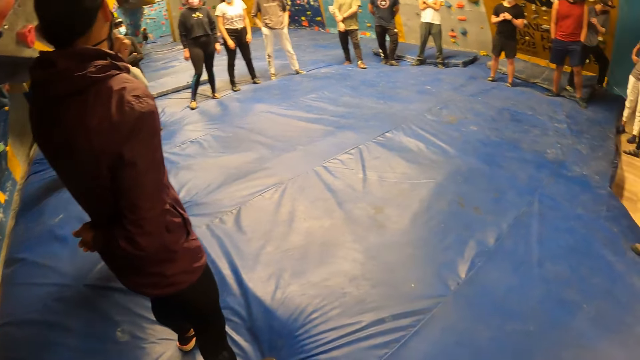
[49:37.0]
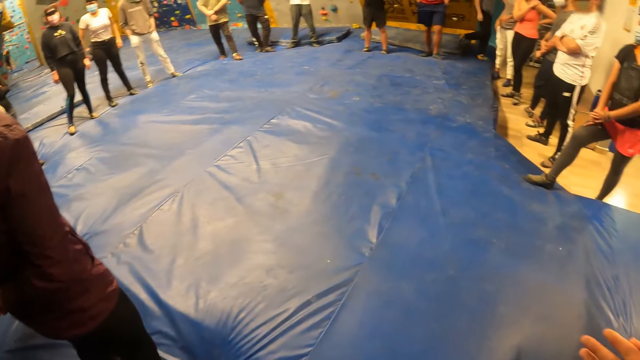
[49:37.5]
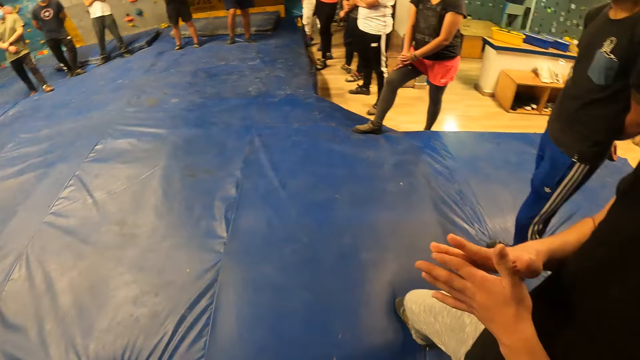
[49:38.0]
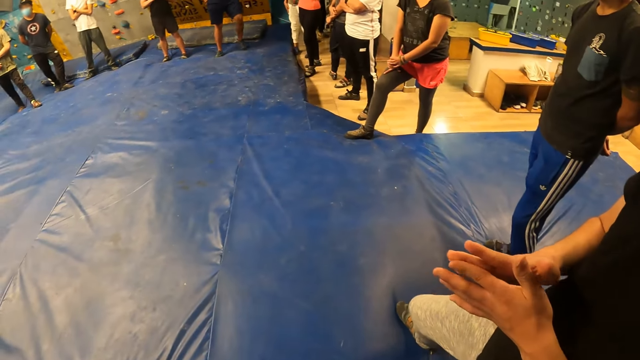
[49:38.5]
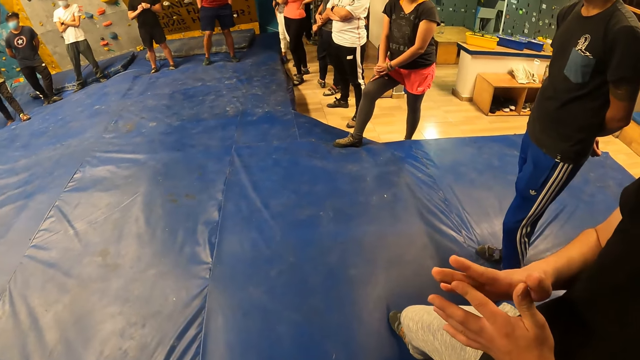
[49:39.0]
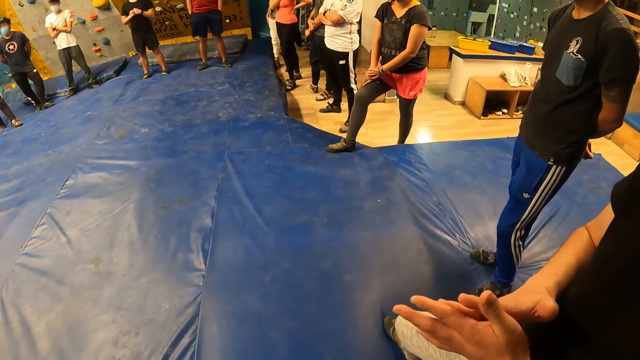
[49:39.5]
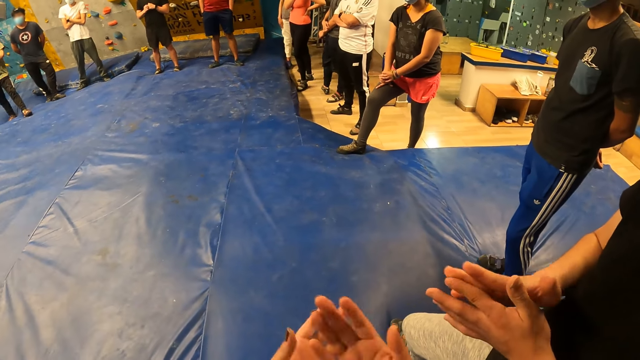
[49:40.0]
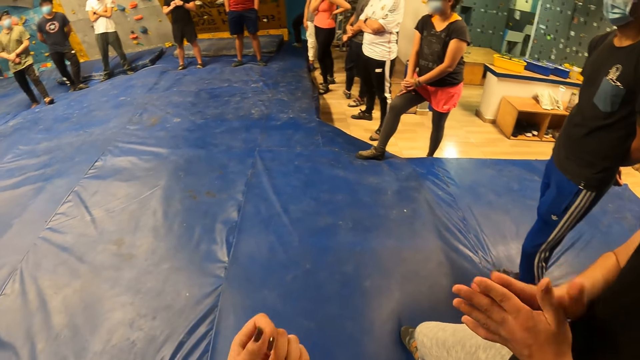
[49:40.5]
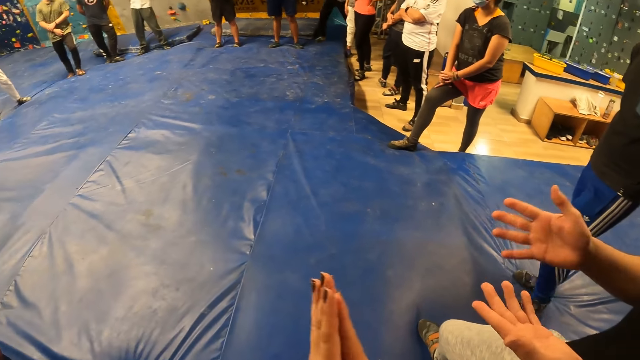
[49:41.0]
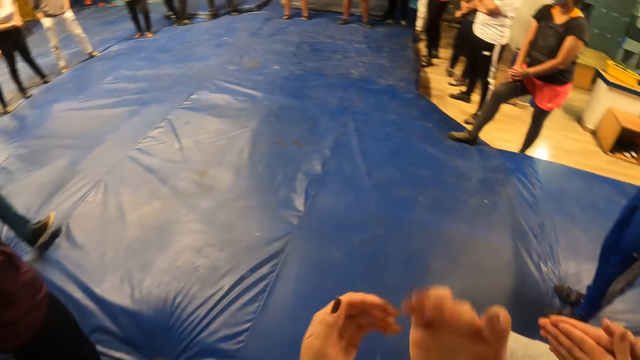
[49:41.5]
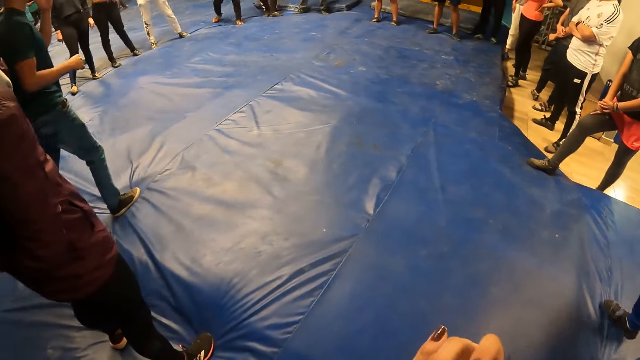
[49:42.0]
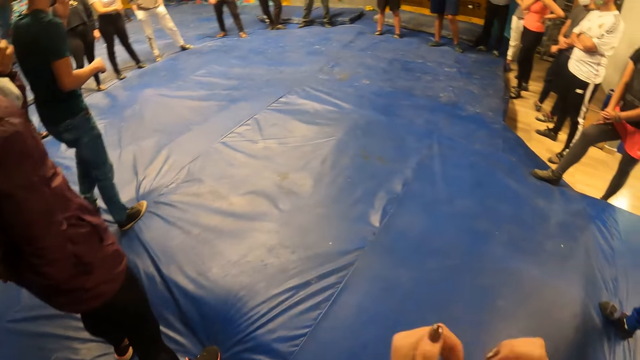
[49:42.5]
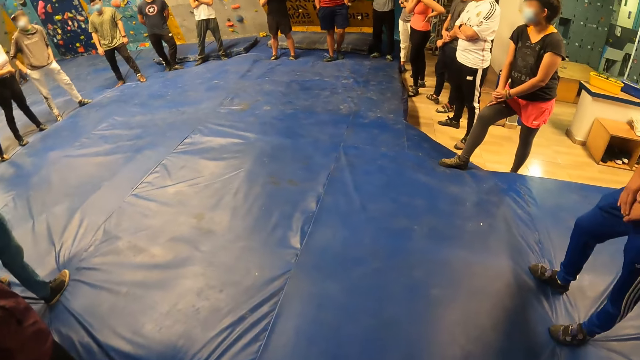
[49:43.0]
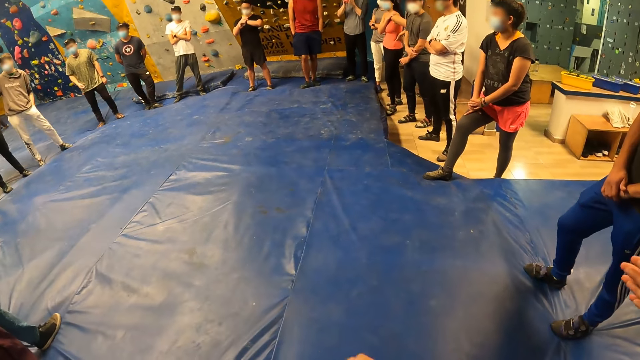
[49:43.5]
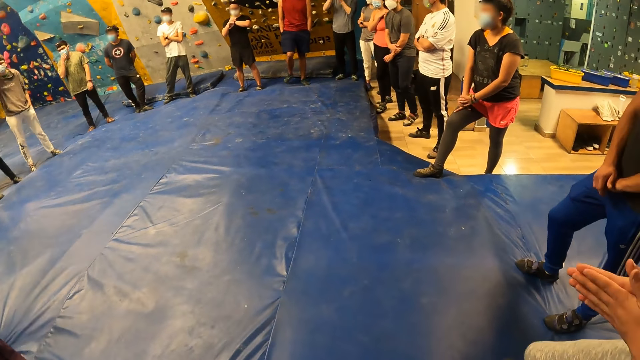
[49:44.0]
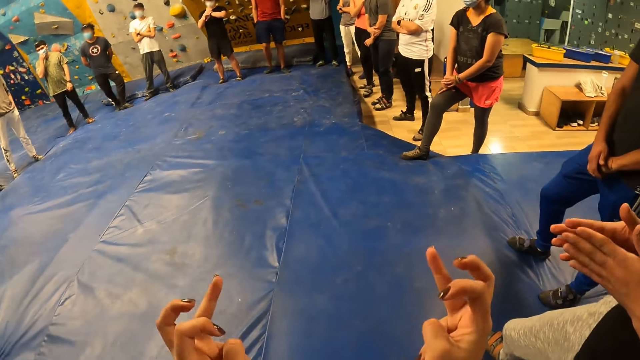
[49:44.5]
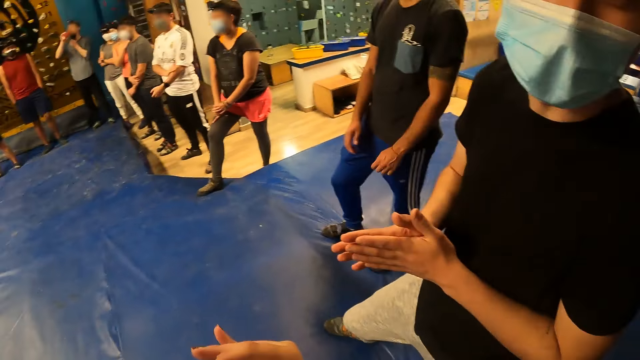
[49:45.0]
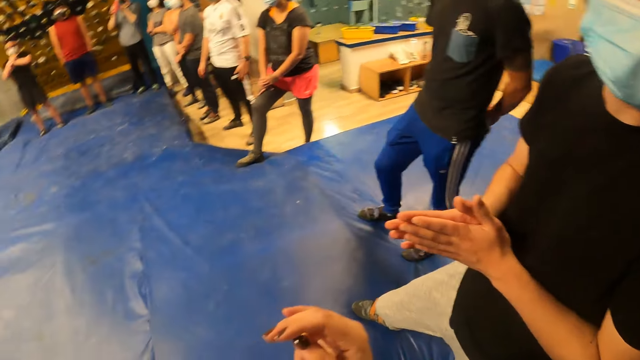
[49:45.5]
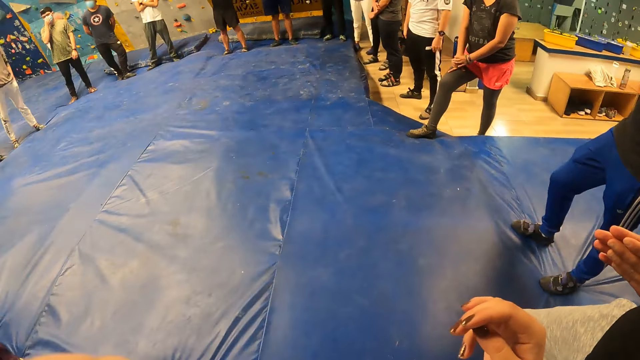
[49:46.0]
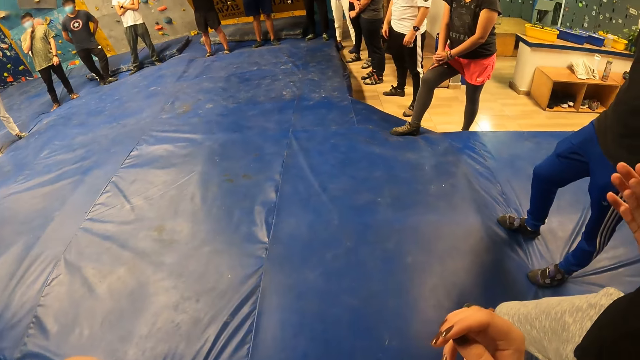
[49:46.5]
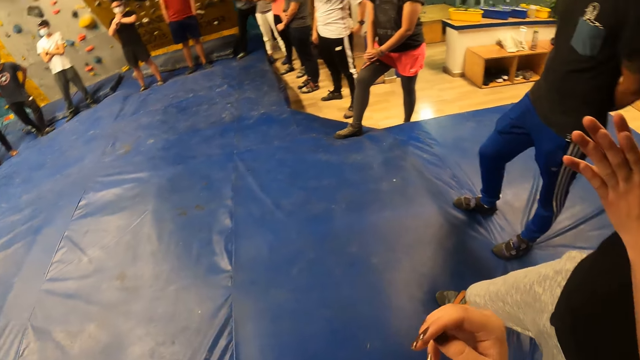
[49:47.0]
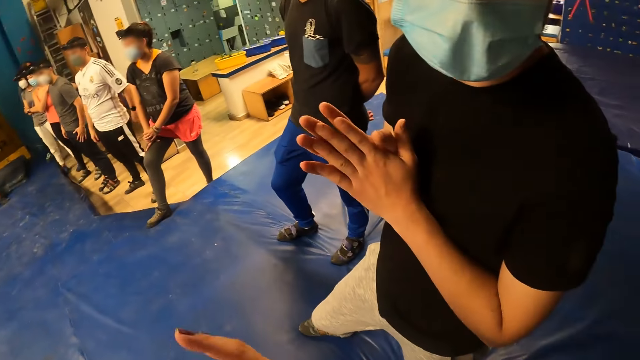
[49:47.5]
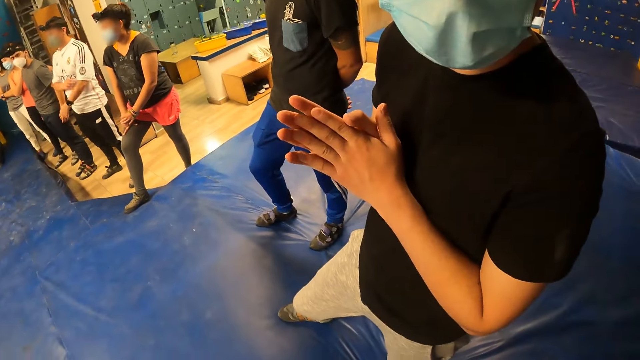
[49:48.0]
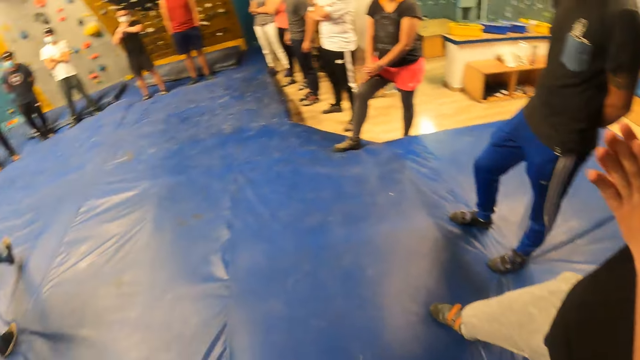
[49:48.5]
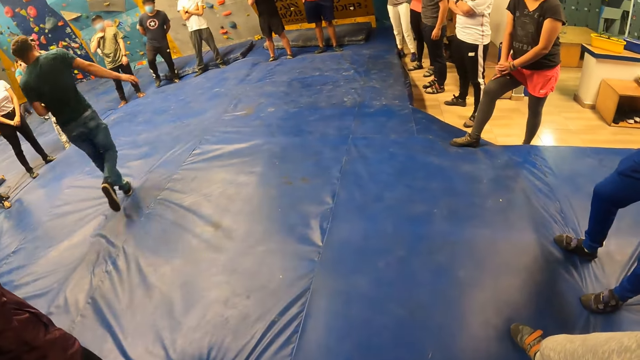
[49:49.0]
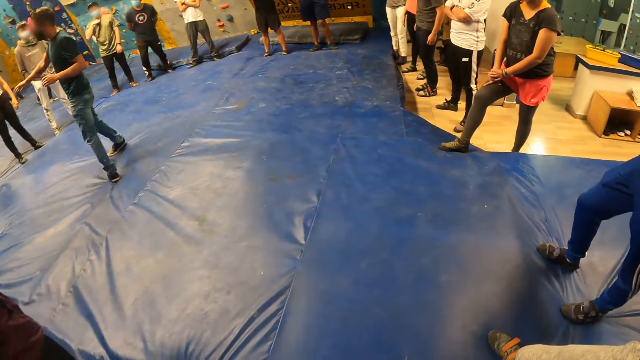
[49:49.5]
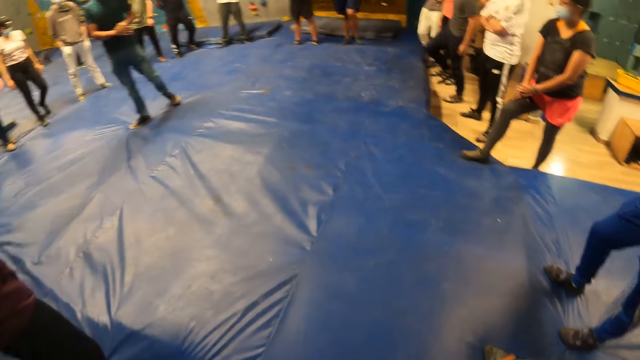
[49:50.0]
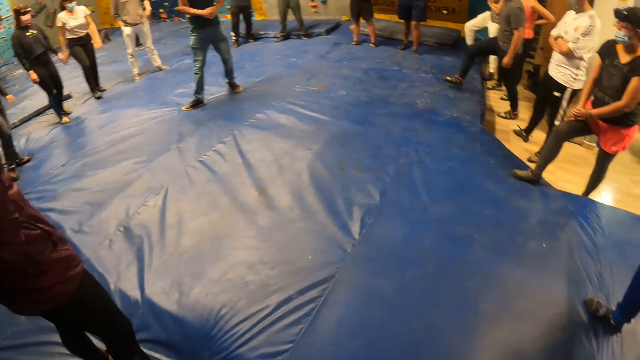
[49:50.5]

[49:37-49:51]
A man moves hands together. The camera wearer moves hands. They do something. They move hands. They look at another man. A third man turns in the center of the colleagues.

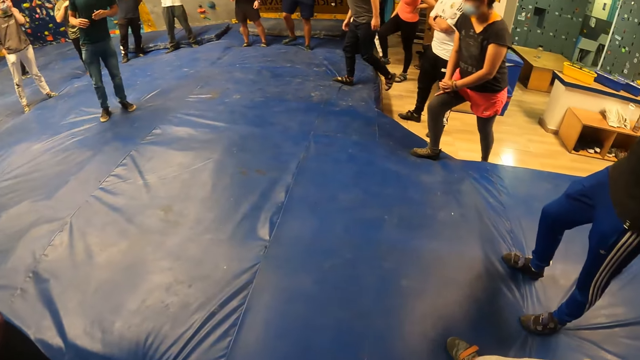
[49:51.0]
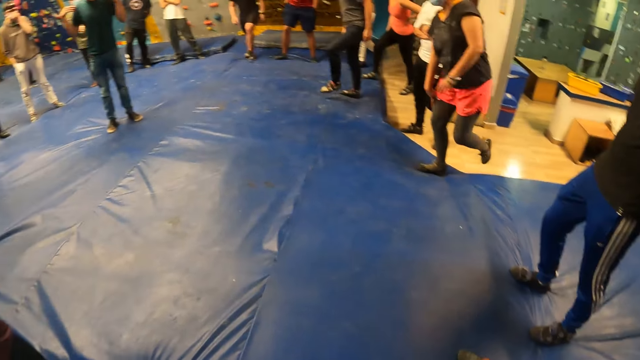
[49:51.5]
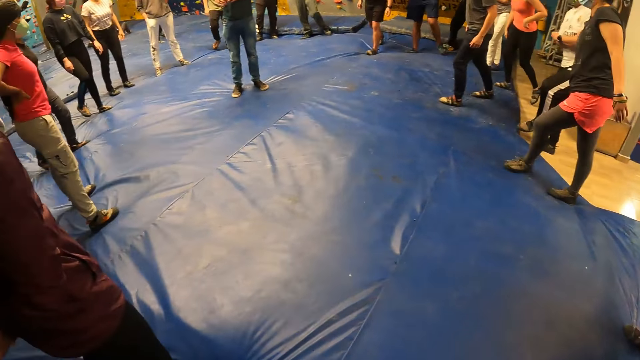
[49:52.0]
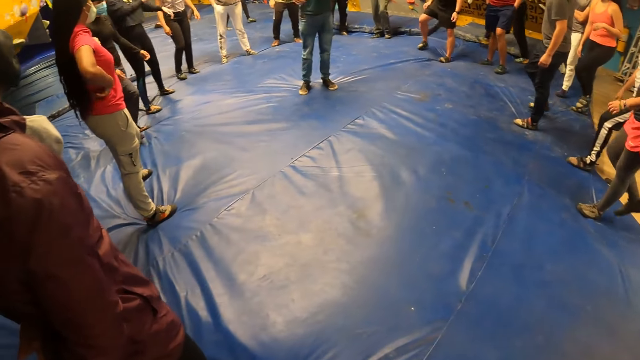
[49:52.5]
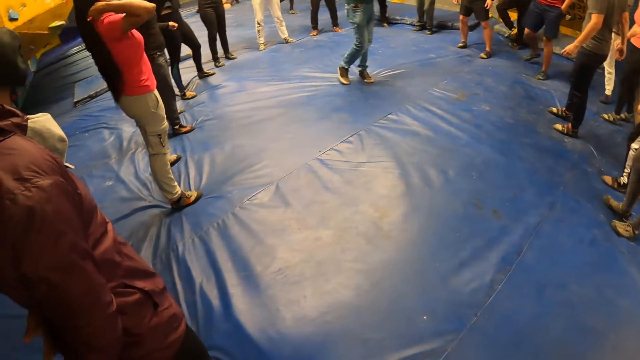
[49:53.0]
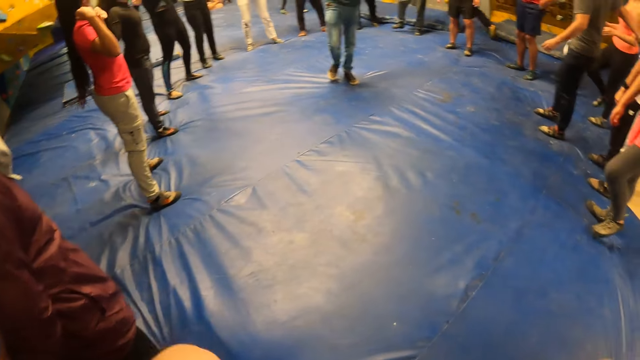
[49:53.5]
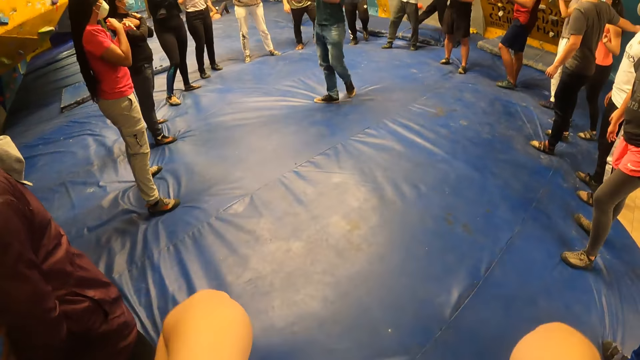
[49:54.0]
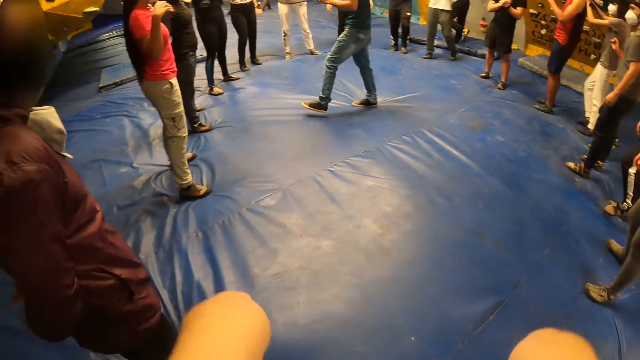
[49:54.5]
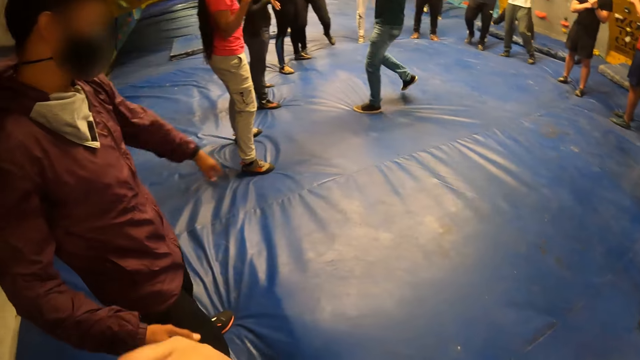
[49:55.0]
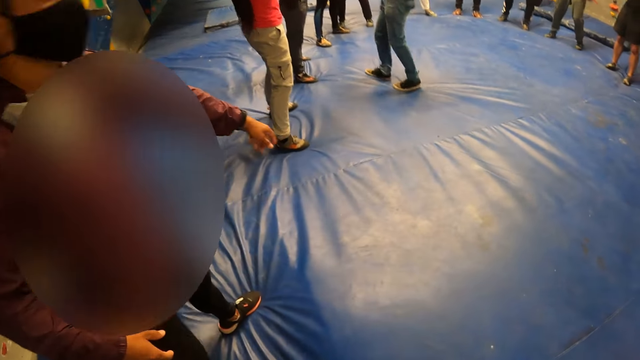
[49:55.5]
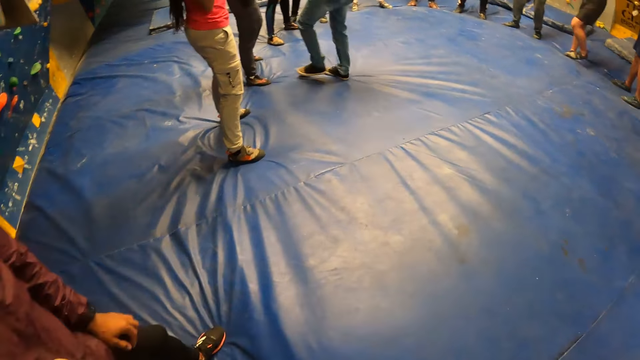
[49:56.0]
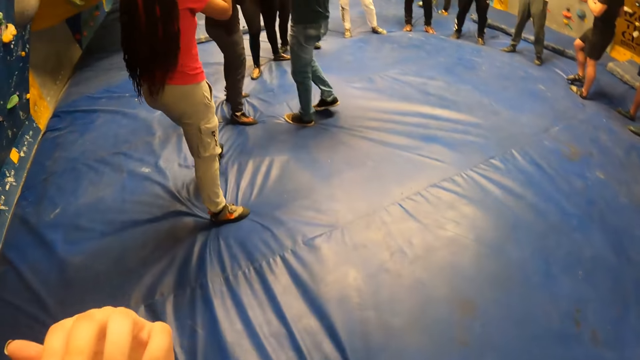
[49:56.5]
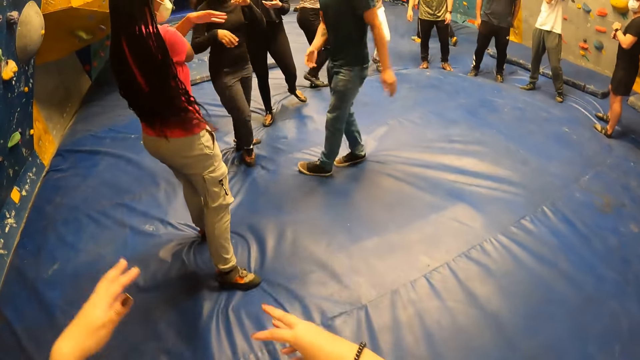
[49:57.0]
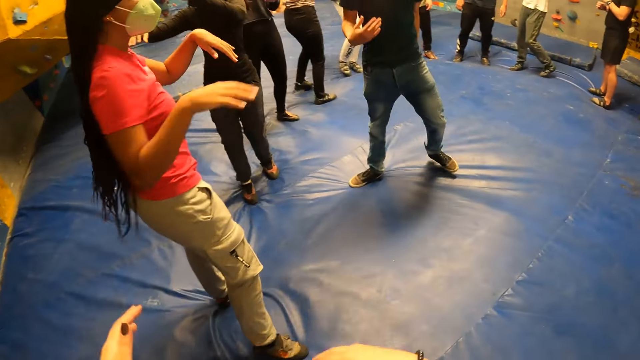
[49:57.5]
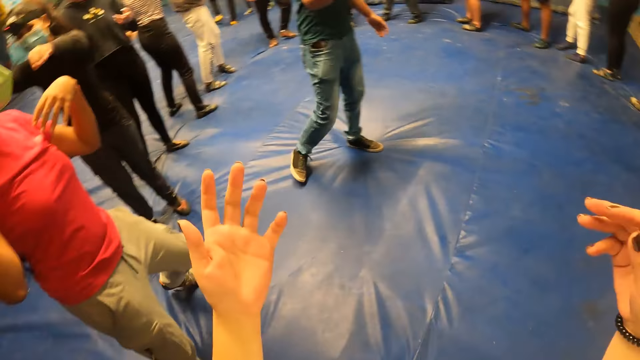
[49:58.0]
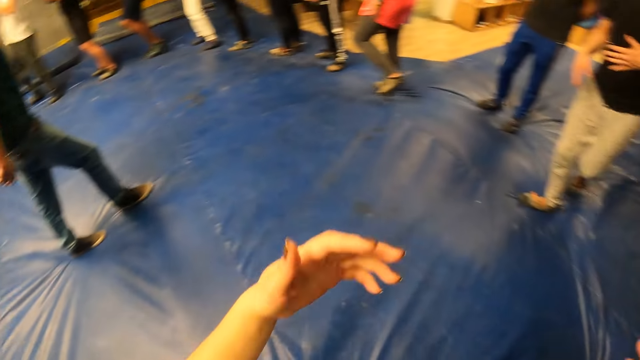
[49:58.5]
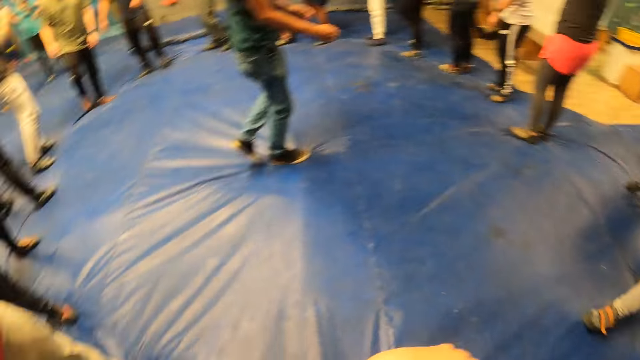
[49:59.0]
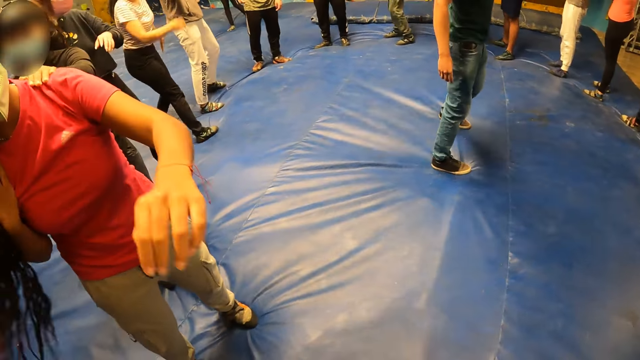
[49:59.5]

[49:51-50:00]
The camera wearer looks at the colleagues. He moves his hands. A man points down. The camera wearer moves to the colleagues. He moves his hands.
